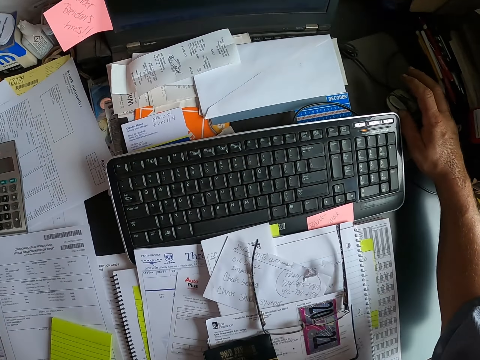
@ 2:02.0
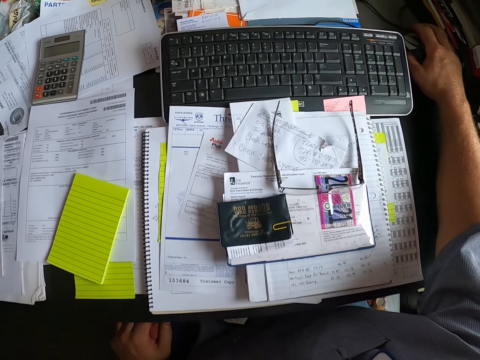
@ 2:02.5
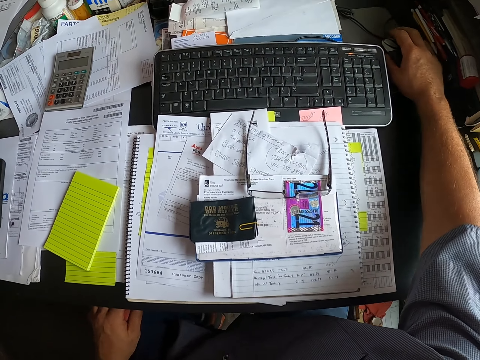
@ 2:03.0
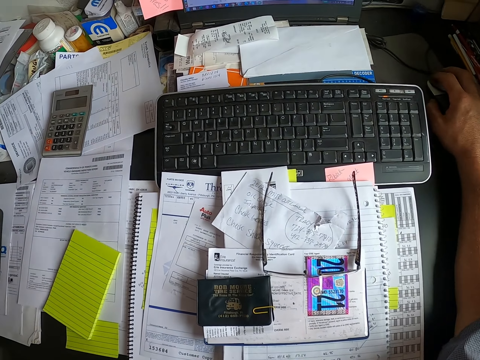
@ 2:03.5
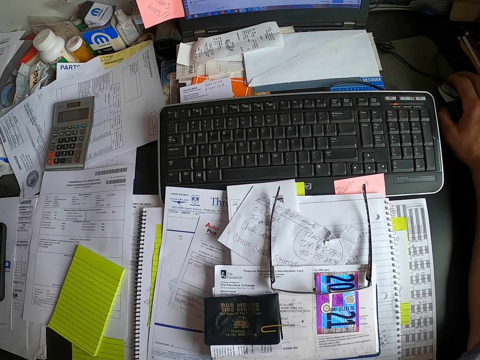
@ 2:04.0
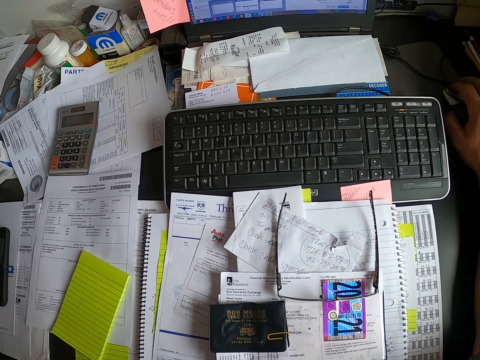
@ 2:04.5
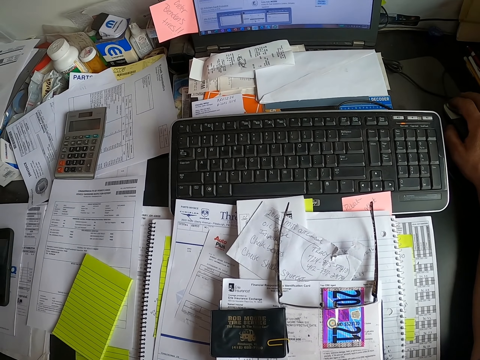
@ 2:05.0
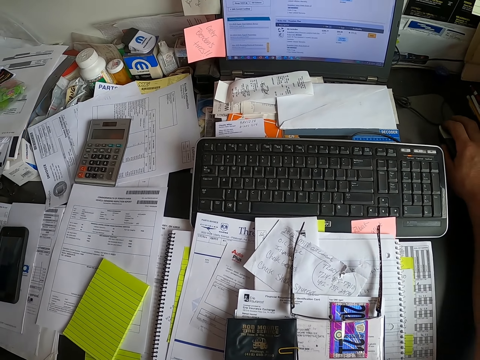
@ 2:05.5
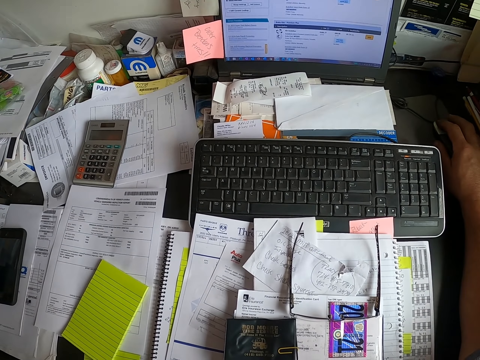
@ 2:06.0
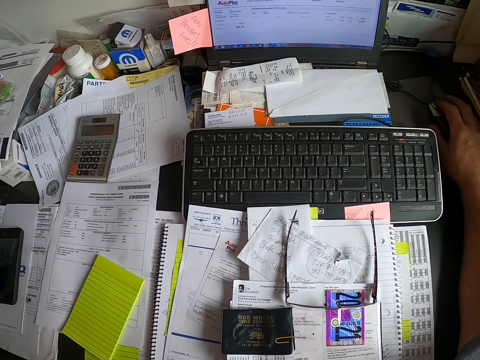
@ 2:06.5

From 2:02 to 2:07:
The camera wearer holds a mouse. They sit on a chair. They operate the computer. They hold the mouse.
